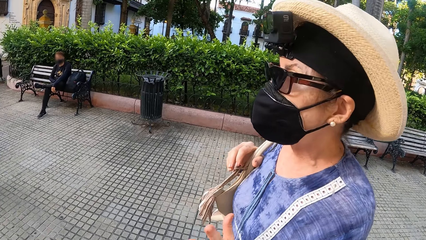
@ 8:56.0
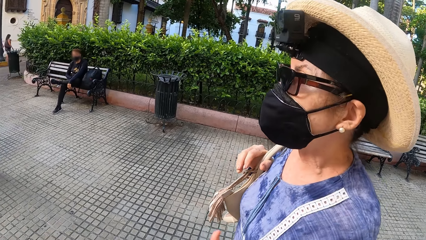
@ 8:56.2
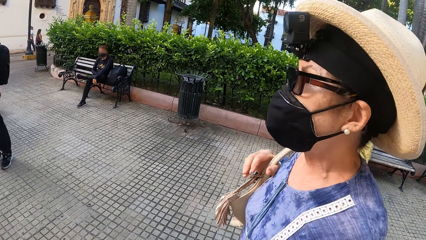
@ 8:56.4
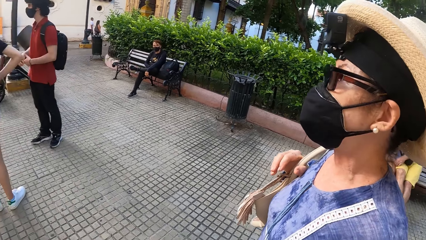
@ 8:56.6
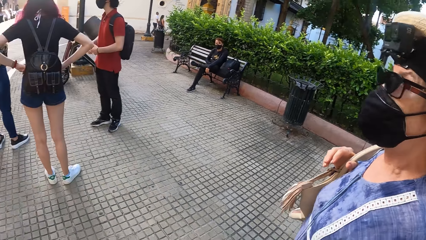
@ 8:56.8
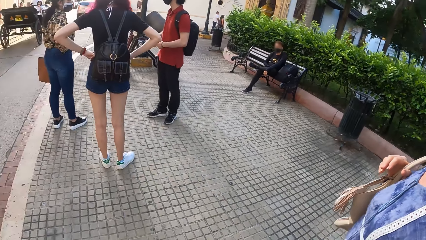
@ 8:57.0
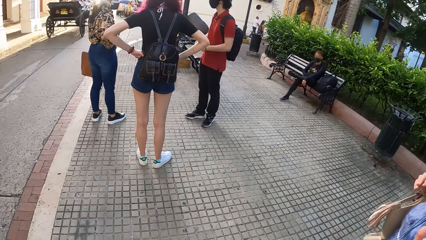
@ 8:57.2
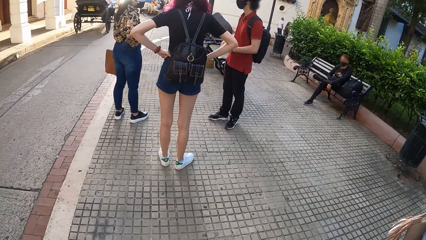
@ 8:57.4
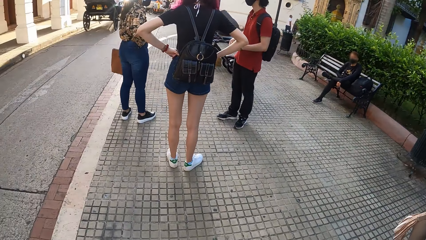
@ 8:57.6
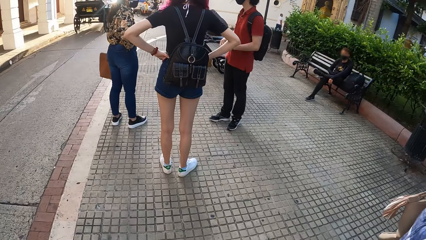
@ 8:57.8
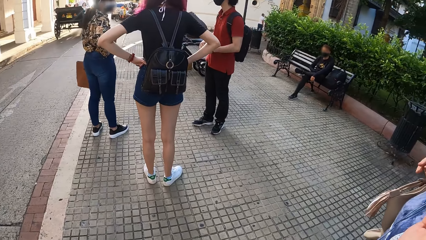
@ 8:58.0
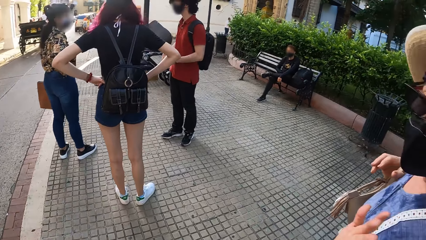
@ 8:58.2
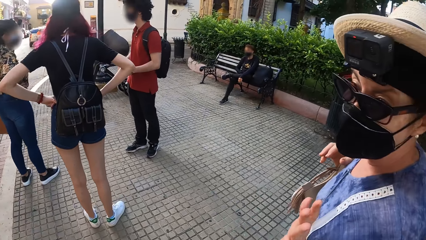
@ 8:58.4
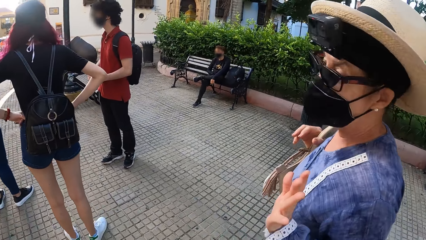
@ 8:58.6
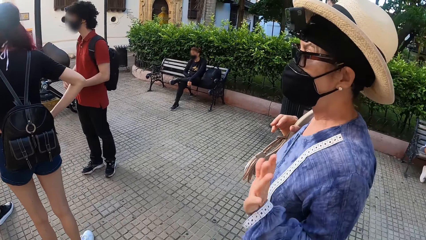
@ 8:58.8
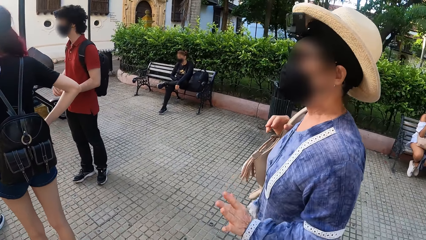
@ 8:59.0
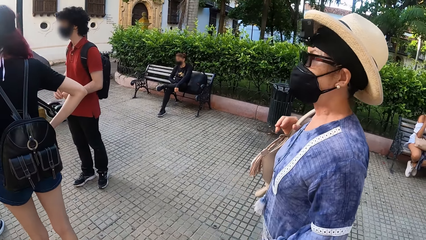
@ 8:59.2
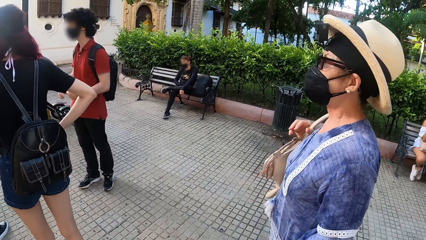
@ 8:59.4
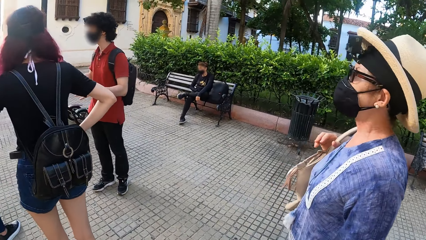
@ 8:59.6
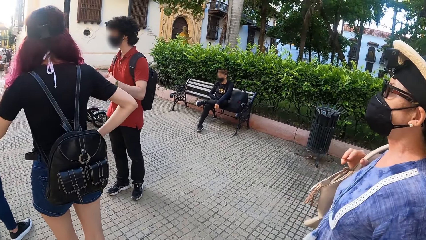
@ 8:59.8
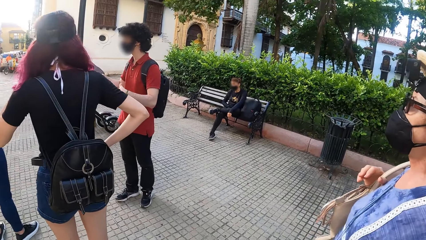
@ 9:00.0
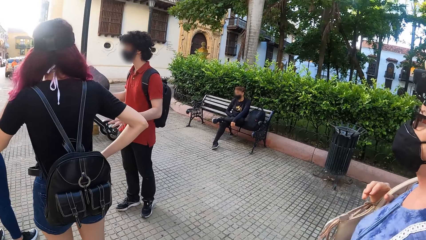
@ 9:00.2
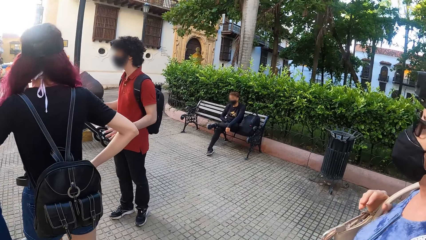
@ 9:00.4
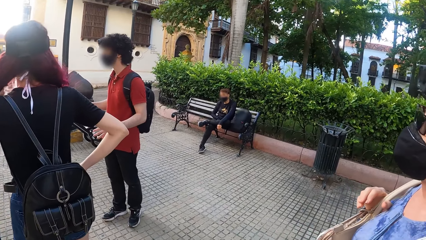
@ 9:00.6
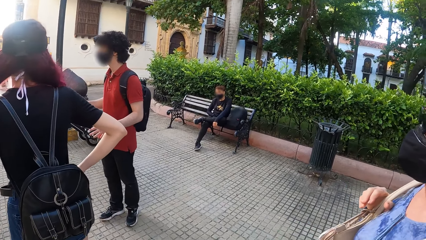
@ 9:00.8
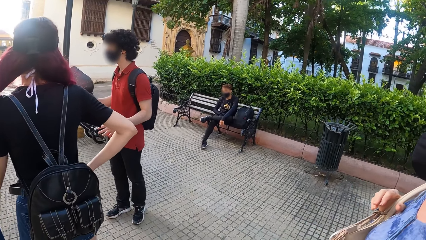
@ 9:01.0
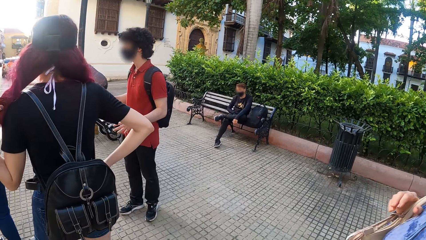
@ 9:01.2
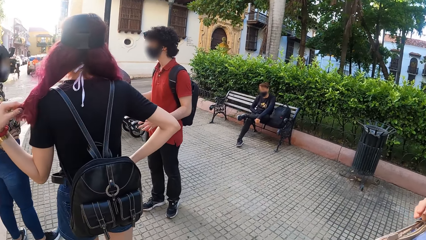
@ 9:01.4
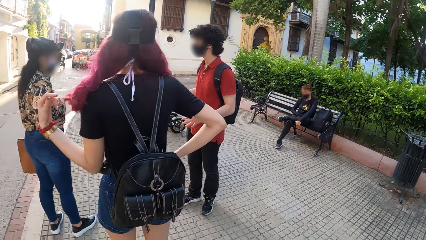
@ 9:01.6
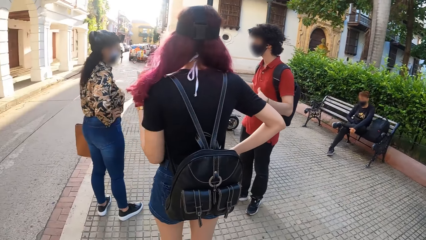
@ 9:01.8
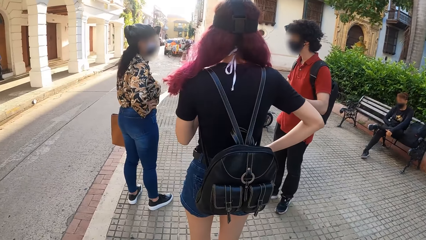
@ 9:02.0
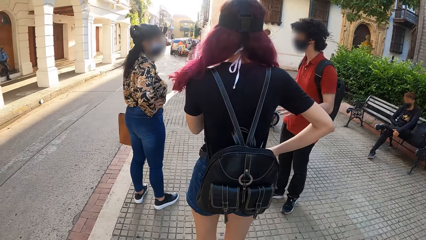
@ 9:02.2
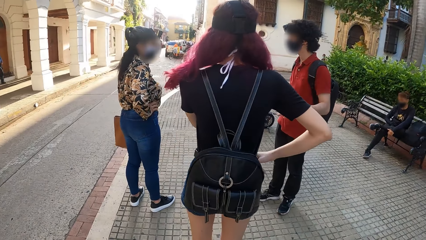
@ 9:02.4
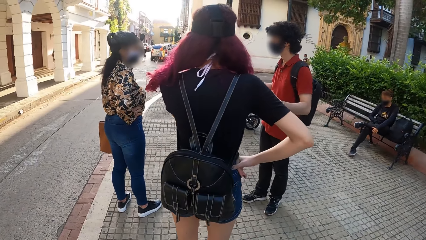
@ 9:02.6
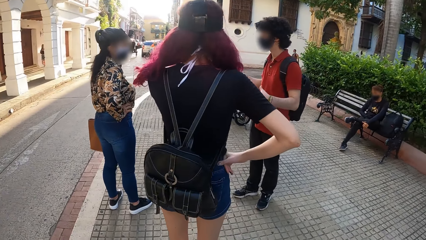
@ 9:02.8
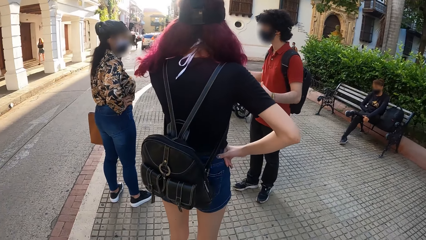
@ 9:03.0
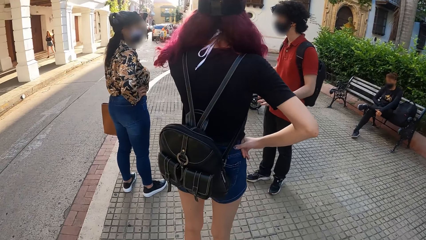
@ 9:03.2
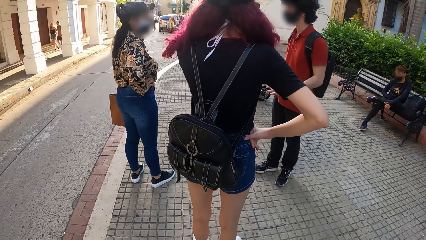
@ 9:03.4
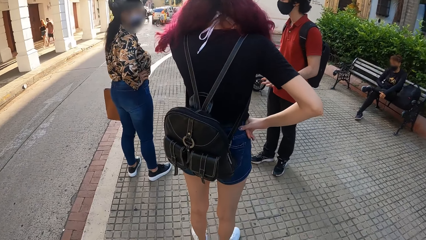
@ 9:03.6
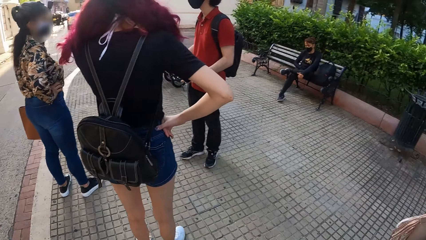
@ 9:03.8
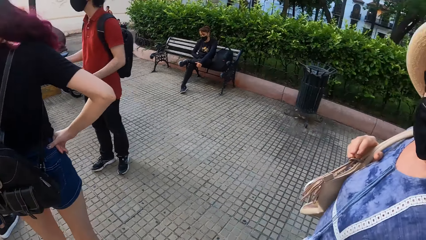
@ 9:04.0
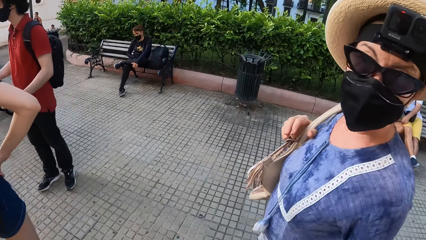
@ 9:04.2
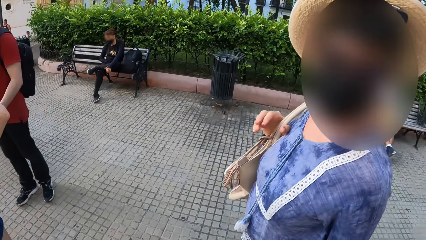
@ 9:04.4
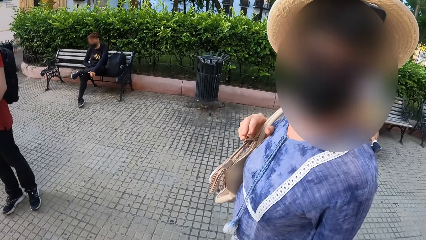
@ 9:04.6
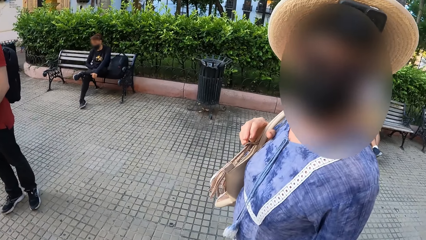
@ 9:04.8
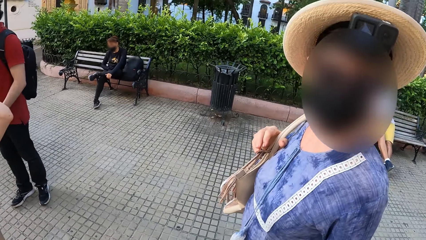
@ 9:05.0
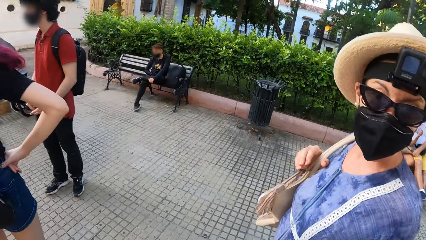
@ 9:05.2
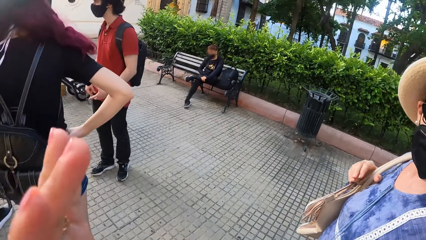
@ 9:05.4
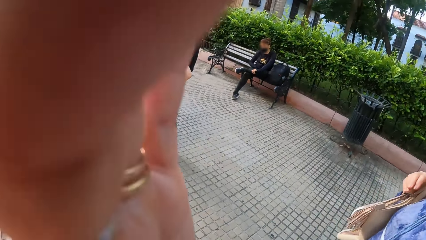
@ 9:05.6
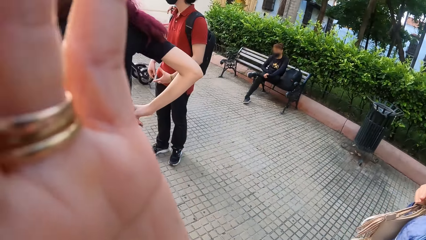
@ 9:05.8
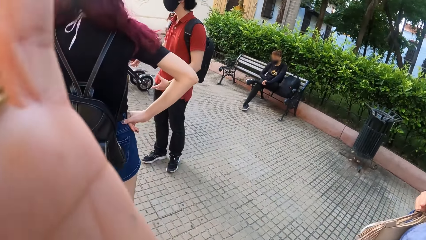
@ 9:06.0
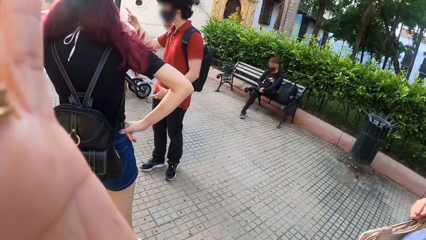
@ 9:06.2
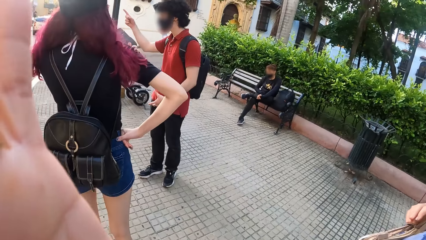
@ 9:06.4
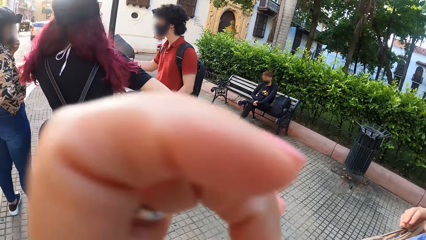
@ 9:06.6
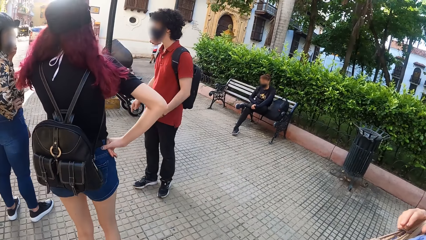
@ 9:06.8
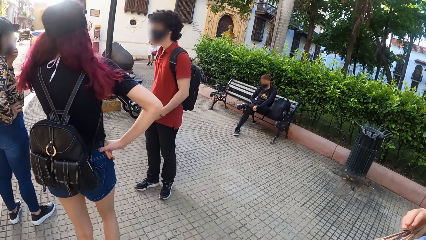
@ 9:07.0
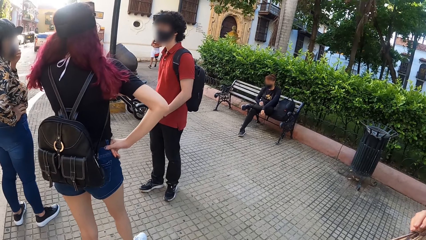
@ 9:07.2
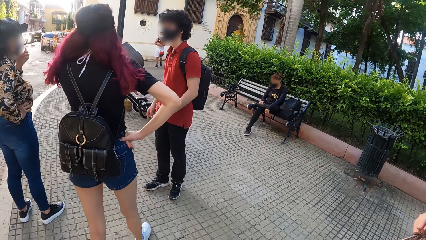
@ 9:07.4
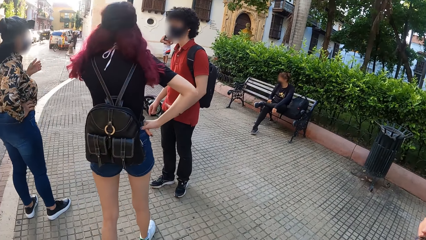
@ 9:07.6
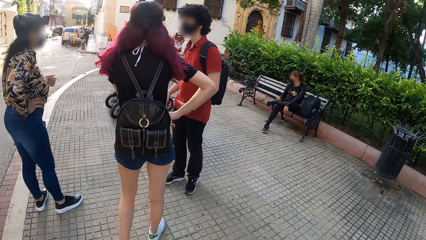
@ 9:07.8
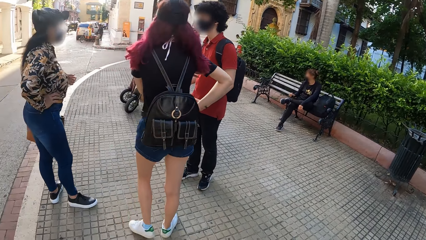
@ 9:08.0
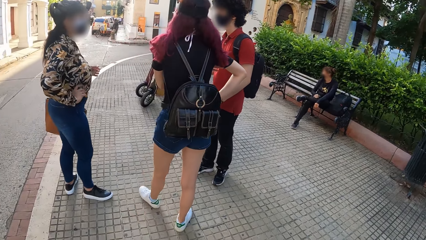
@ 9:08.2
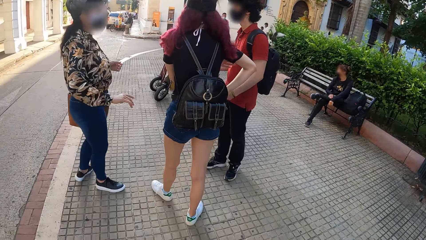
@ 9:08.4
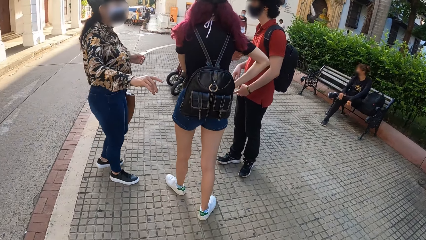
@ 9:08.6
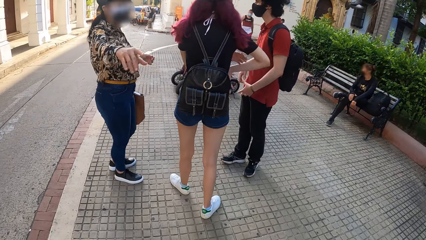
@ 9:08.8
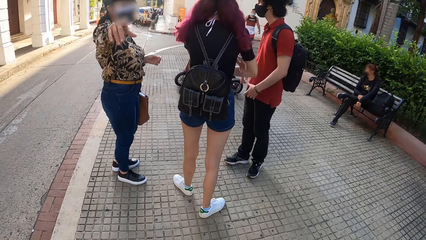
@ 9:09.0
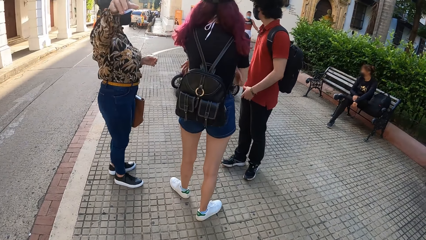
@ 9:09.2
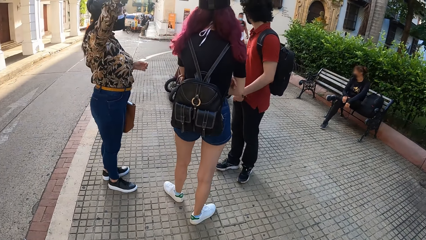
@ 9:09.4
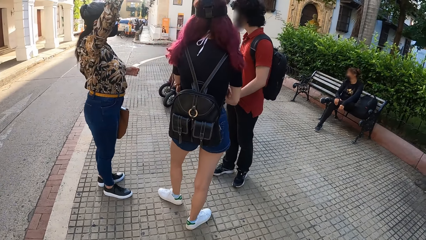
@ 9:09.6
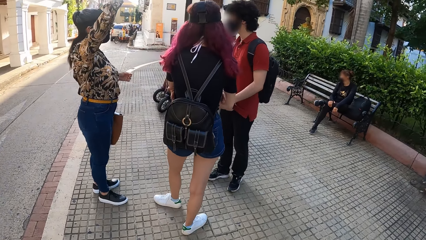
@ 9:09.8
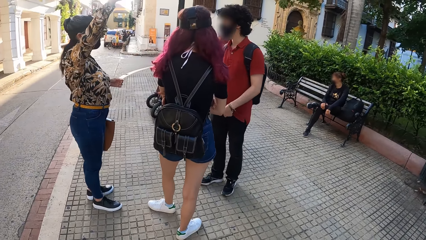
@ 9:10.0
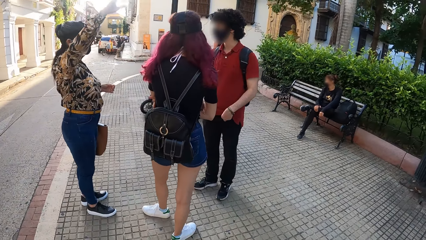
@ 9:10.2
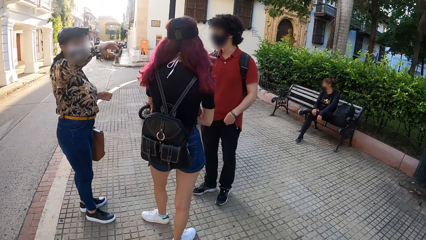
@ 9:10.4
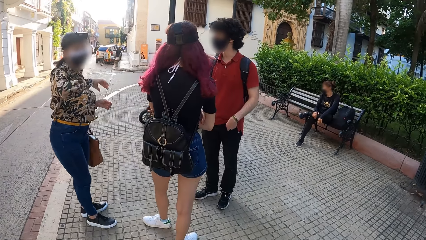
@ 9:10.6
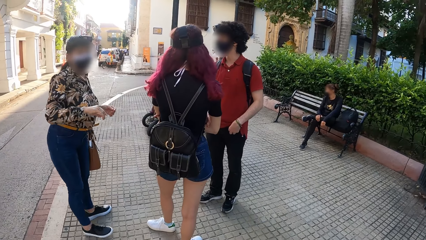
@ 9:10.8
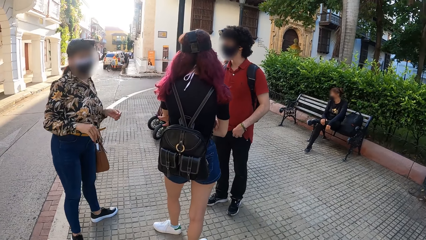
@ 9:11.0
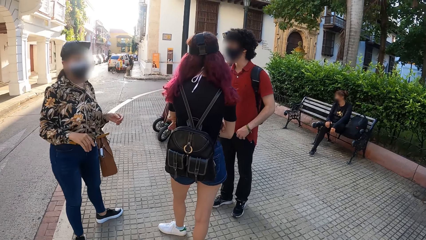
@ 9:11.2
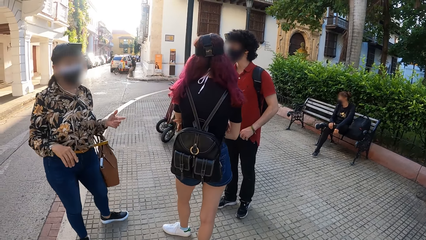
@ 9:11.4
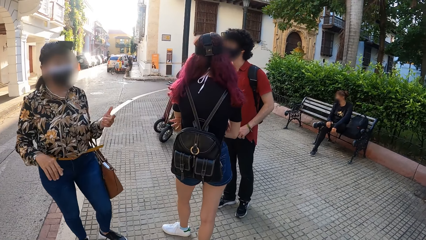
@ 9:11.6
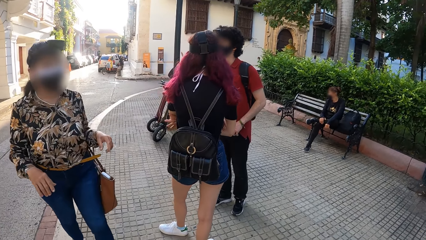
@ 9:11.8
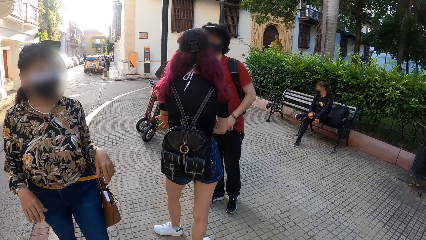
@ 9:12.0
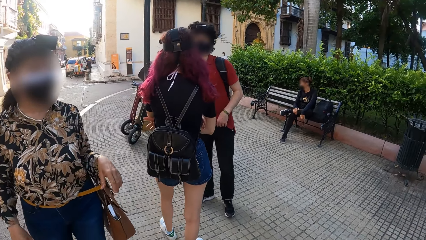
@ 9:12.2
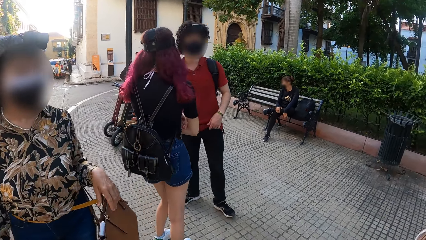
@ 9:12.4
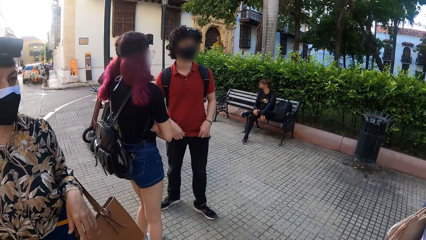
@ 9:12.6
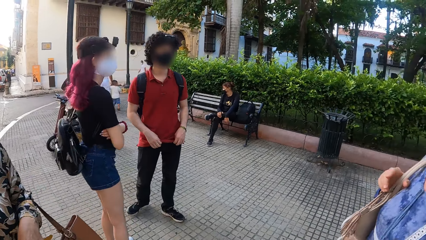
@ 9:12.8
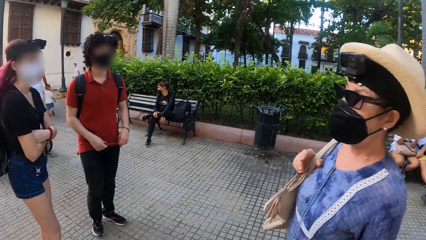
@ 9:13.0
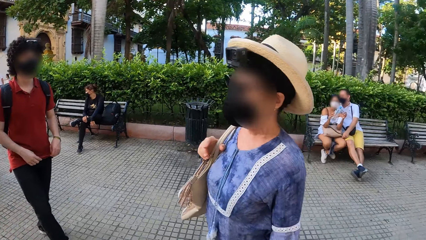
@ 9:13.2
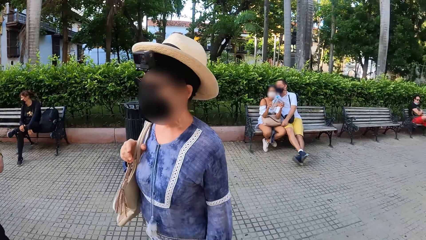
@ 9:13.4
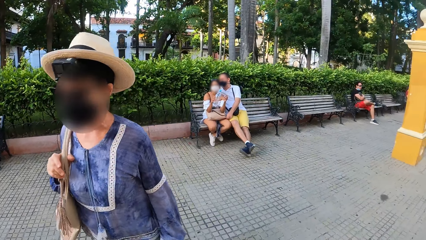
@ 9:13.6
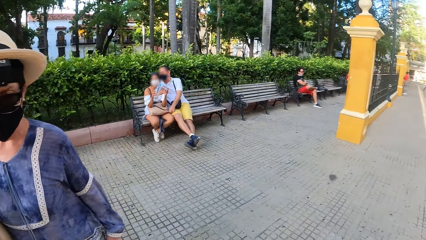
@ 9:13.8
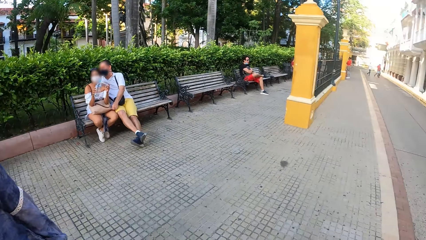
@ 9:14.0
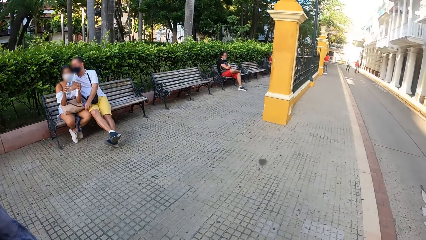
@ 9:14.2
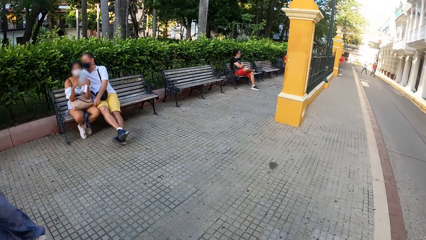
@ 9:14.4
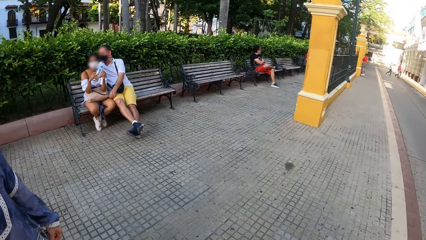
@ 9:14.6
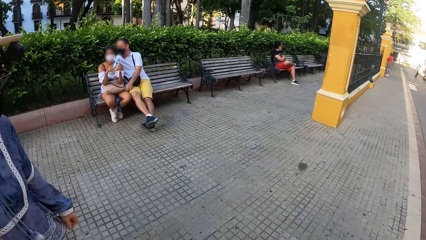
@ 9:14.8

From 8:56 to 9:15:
A man gestures. The camera wearer adjusts the camera. A lady makes gestures by hand. The lady walks around. A woman walks around. The lady moves on the pavement.
